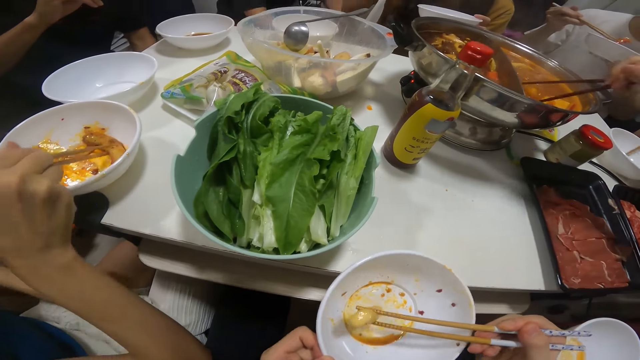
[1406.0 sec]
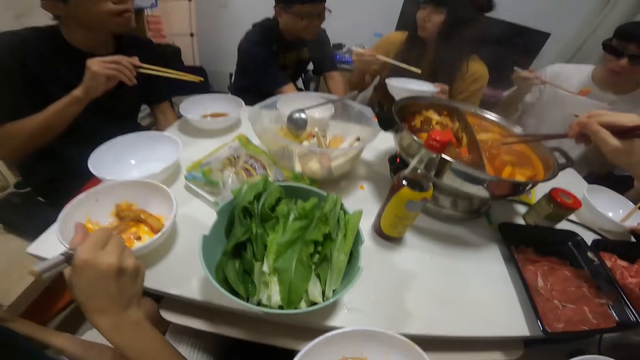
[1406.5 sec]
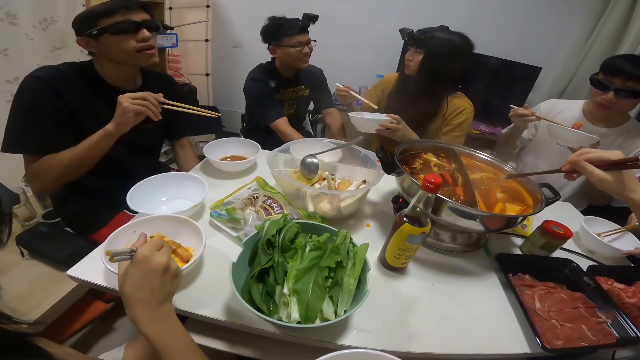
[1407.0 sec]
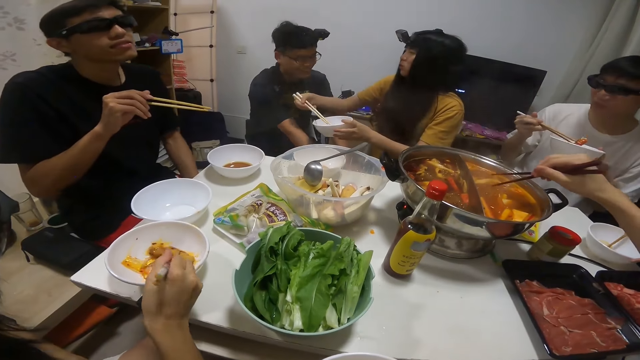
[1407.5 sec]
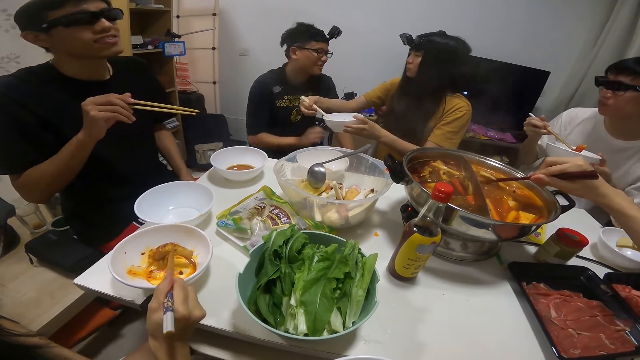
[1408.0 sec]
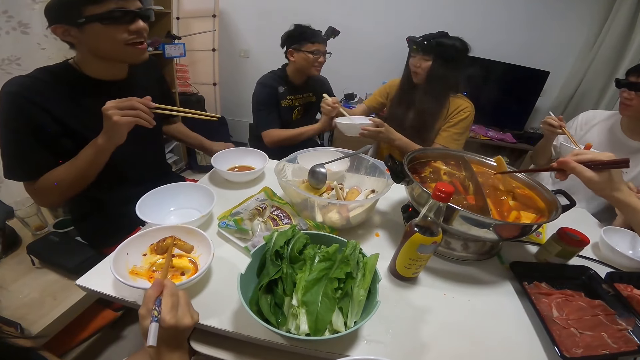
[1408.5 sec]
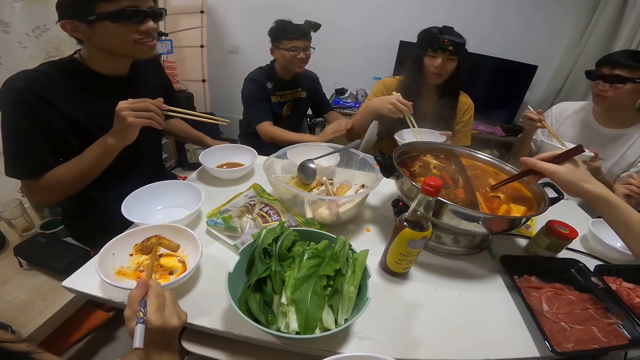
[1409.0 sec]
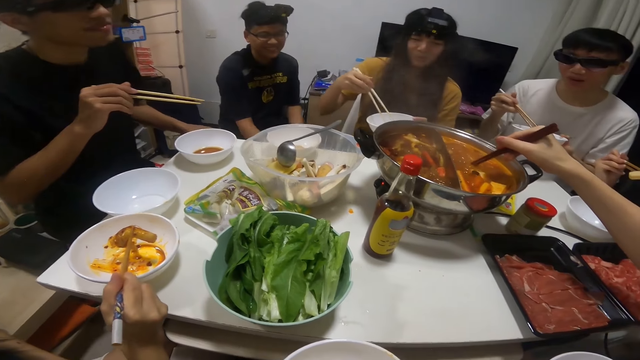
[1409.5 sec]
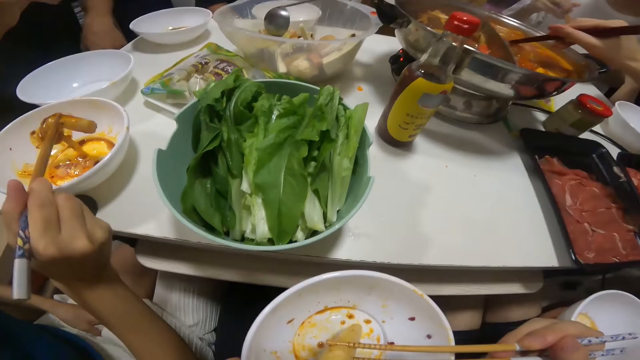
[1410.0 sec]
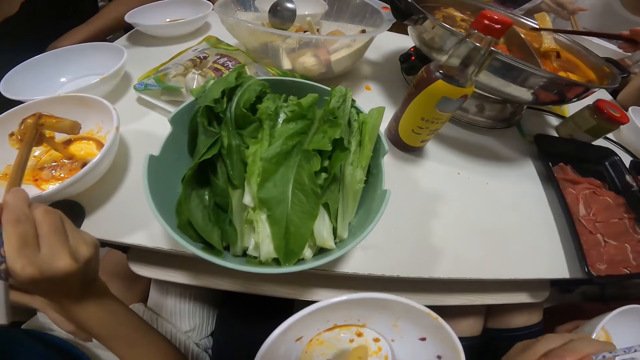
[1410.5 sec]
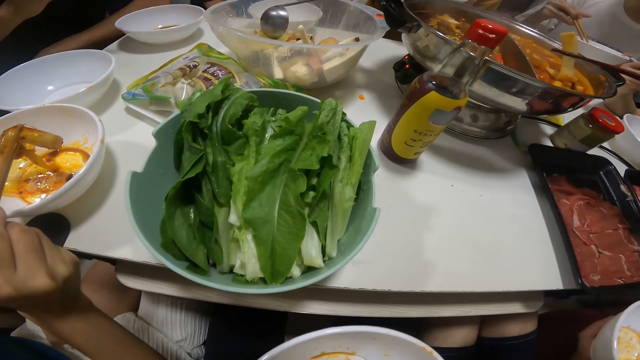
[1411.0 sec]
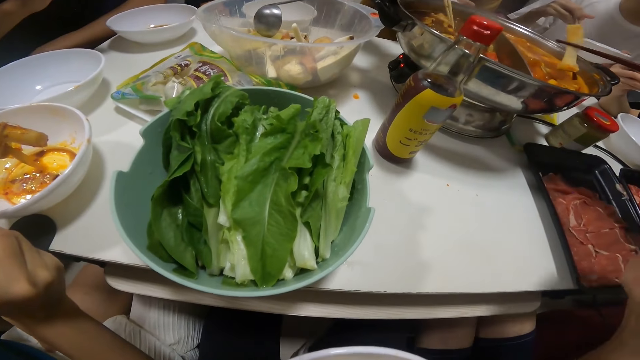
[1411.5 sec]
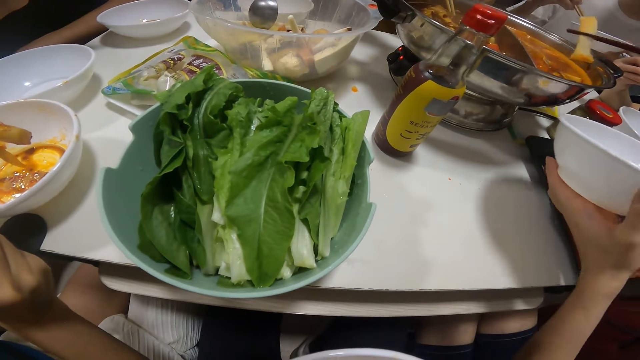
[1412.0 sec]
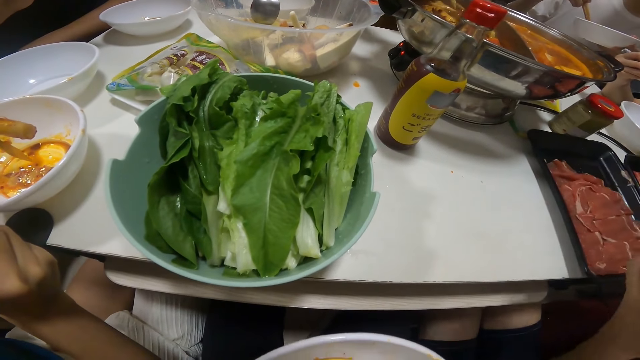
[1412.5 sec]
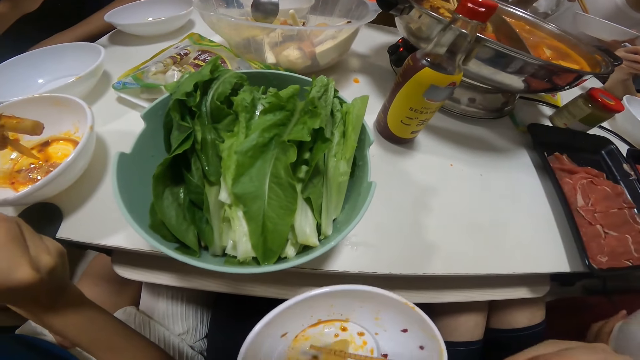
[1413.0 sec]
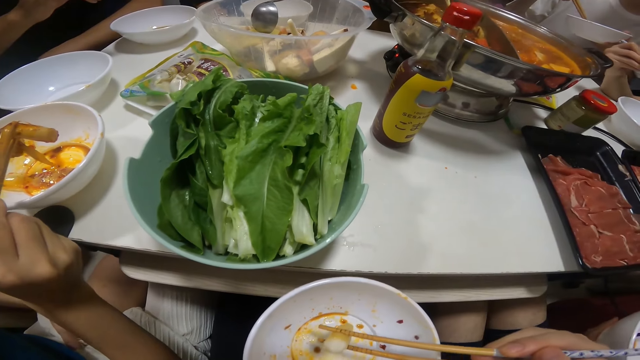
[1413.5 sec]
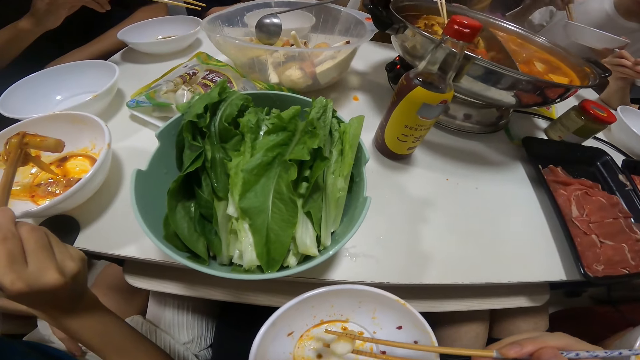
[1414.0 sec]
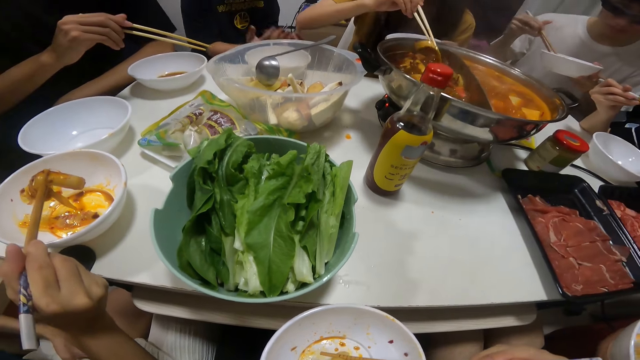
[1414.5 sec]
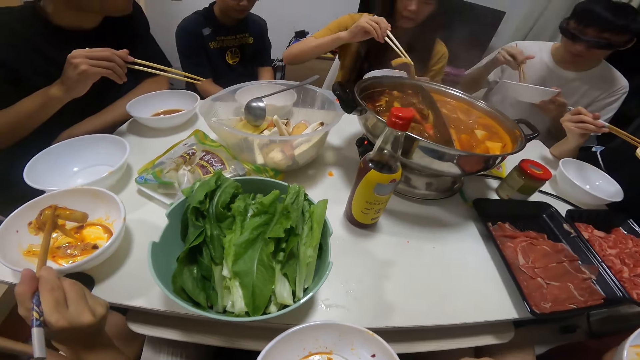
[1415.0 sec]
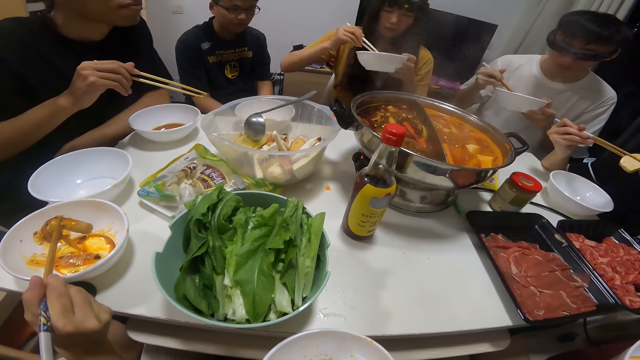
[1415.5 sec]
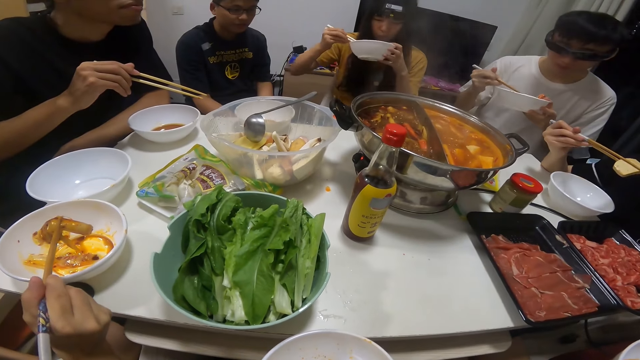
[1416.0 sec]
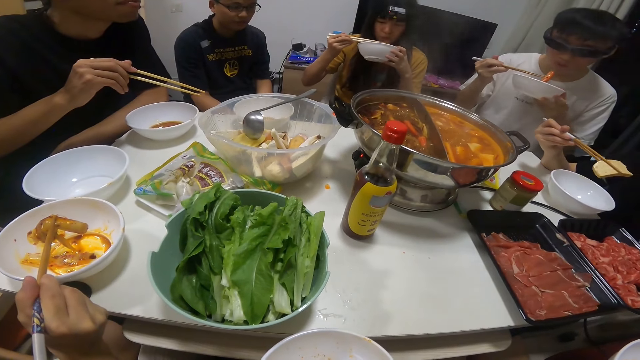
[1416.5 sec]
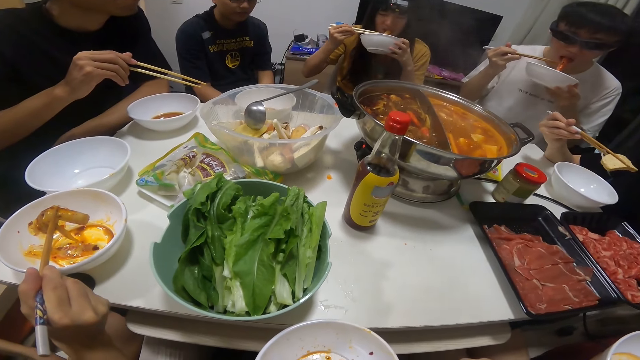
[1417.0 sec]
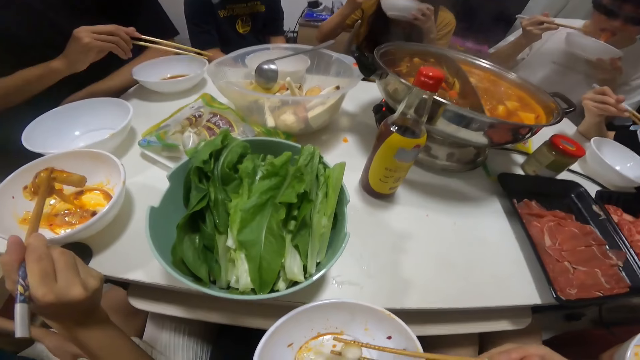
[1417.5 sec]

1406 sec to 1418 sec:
A man picks a biscuit from the bowl of soup on the table with a pair of chopsticks in his right hand. The camera wearer eats the biscuit in her plate in her left hand with the pair of chopsticks in her right hand. She interacts with men and a girl. A woman picks a biscuit from the bowl of soup on the table with the pair of chopsticks in her right hand. The woman places the biscuit from the bowl of soup on the table in her plate in her left hand with the pair of chopsticks in her right hand. The woman eats the biscuit in her plate in her left hand with the pair of chopsticks in her right hand.

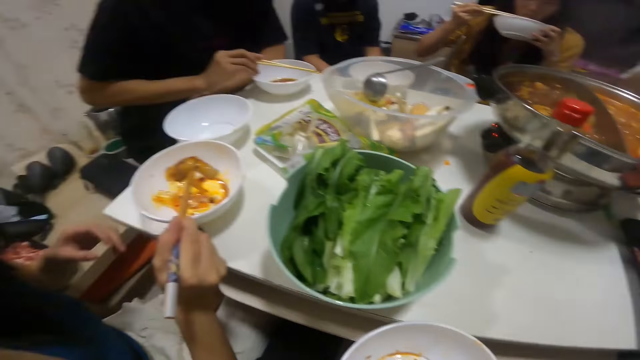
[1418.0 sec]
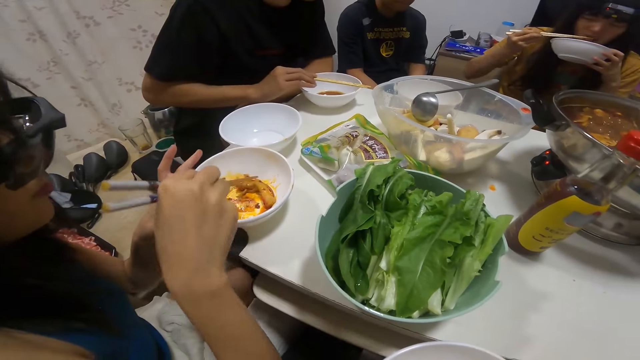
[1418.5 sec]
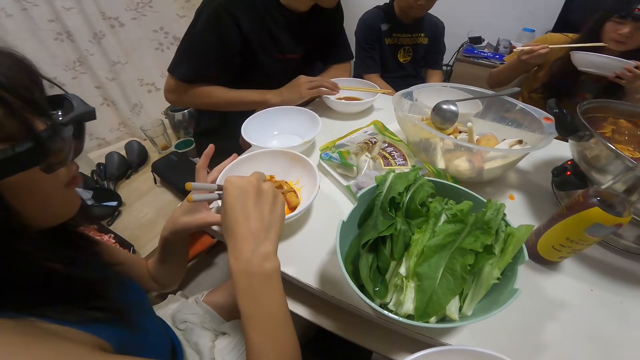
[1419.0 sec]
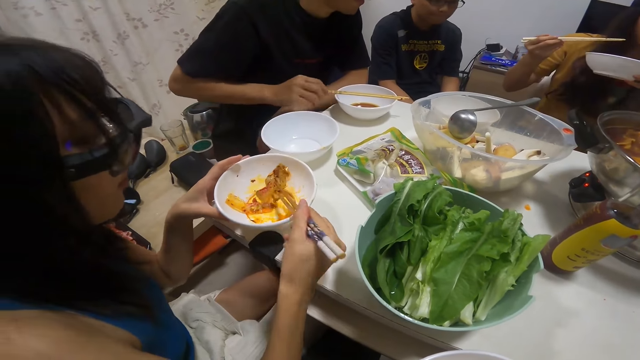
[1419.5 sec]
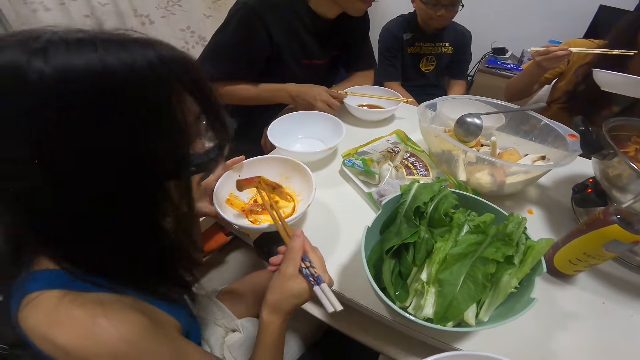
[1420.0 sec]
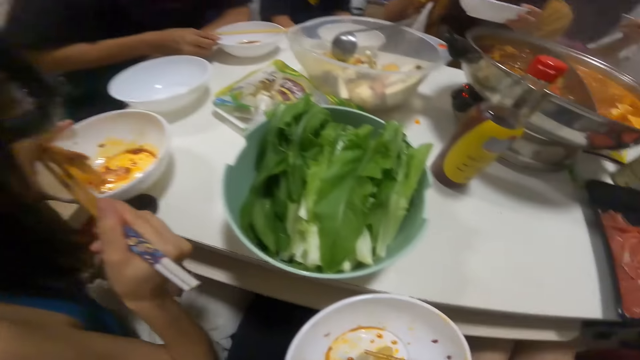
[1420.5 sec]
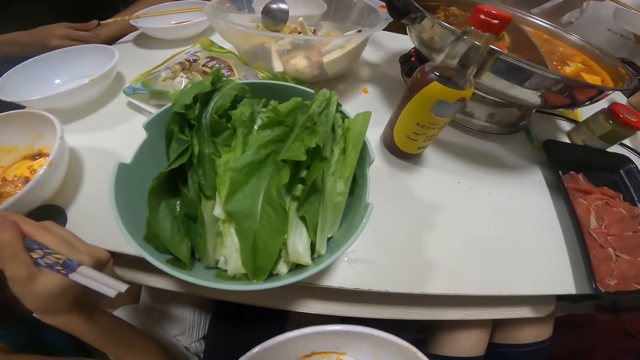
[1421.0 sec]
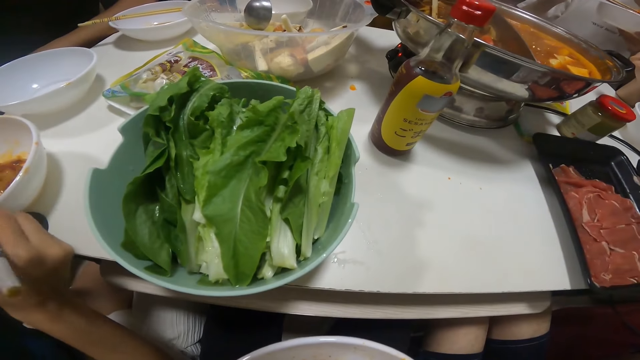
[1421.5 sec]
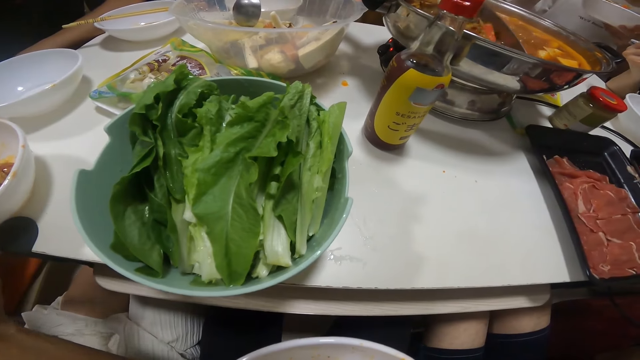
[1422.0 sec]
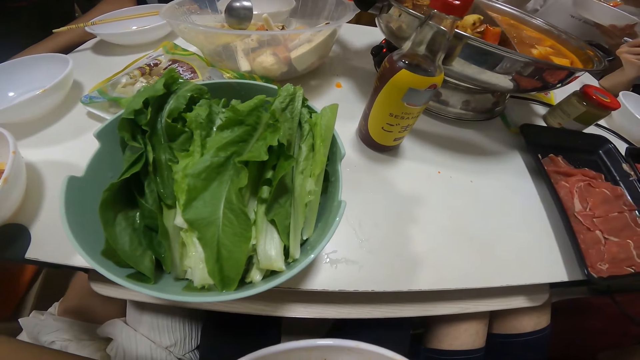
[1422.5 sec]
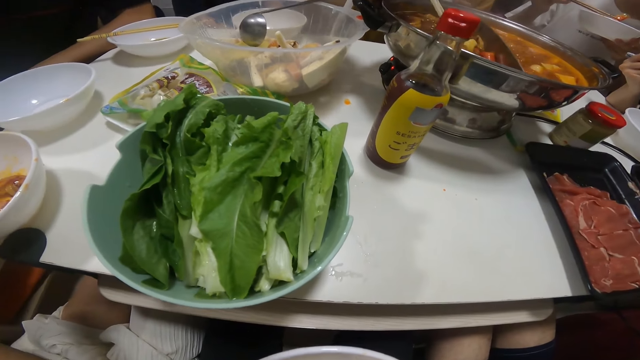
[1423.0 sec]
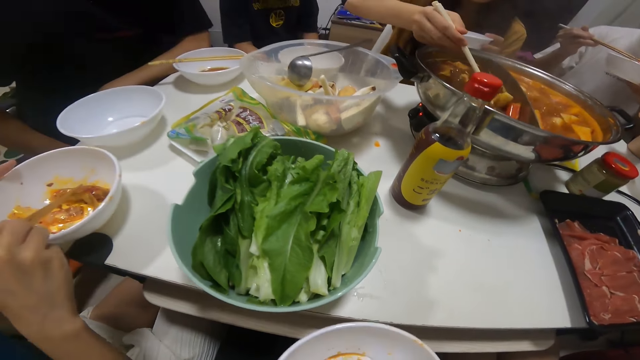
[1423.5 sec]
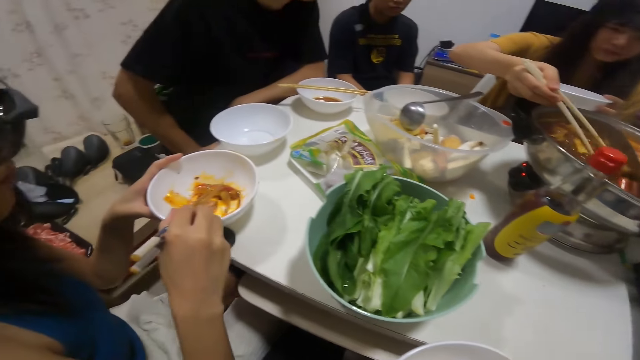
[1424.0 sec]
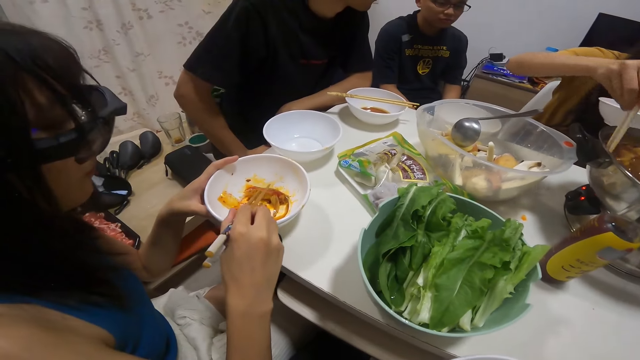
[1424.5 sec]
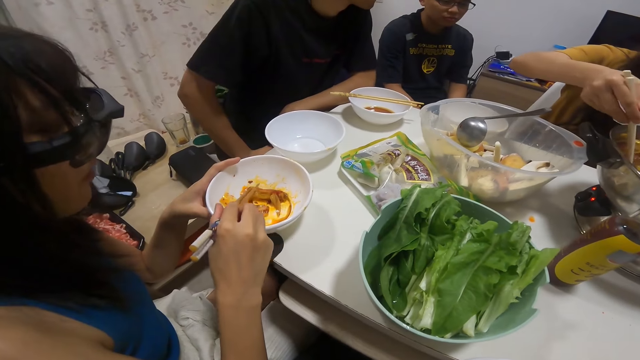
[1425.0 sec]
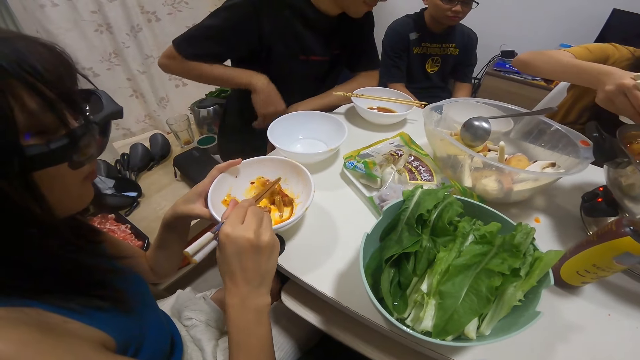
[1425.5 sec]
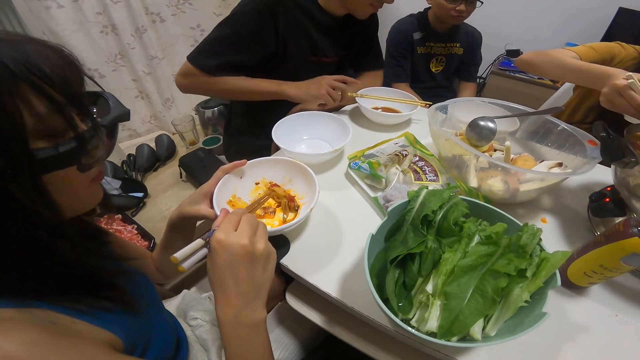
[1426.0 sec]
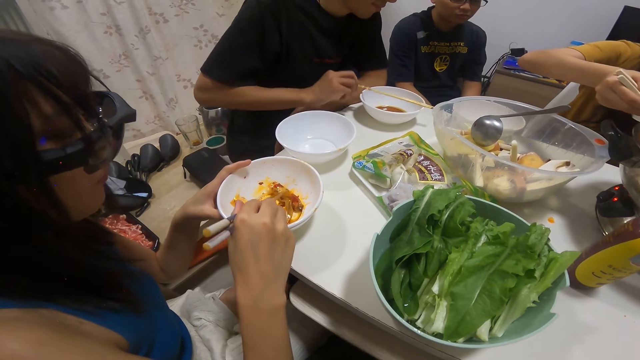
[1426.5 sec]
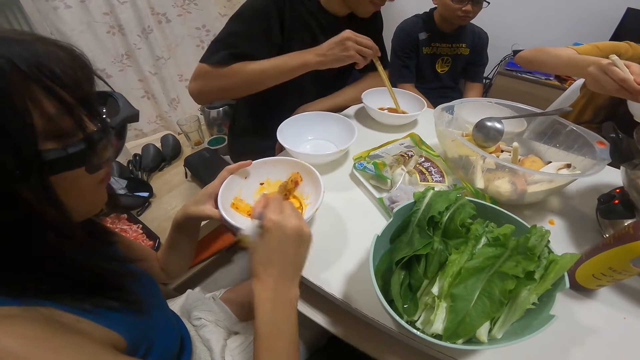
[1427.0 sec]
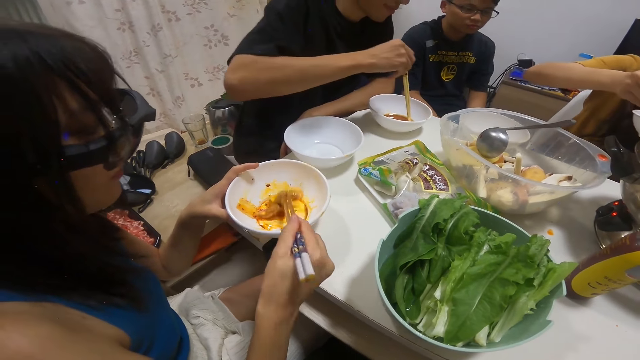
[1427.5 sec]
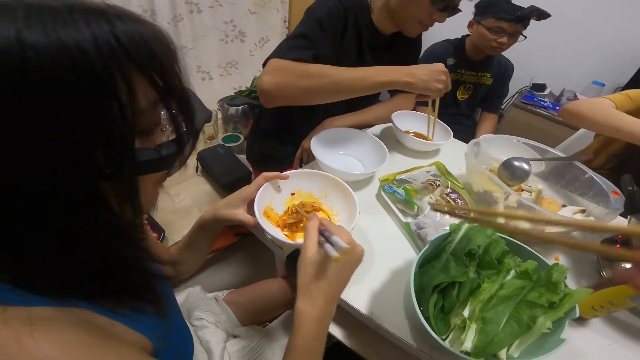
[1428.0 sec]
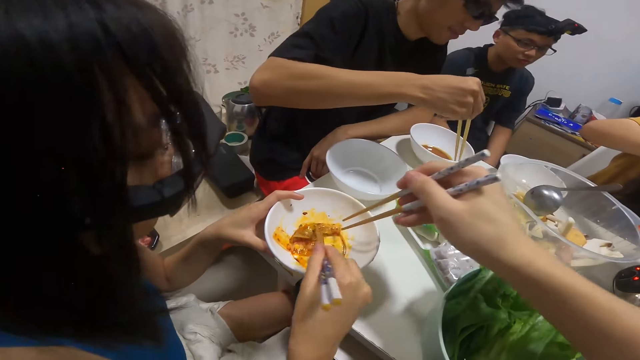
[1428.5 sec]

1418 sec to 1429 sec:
A man places the pair of chopsticks in his right hand on a plate on the table. A woman eats the biscuit in her plate in her left hand with the pair of chopsticks in her right hand. Another woman searches through the bowl of soup on the table with the pair of chopsticks in her right hand. The man picks the pair of chopsticks from his plate with his right hand. He dips the pair of chopsticks in his right hand in his plate on the table. The camera wearer removes a nylon from the biscuit in the first woman's plate with the pair of chopsticks in her right hand.
